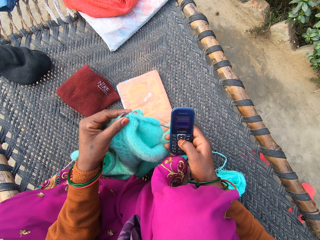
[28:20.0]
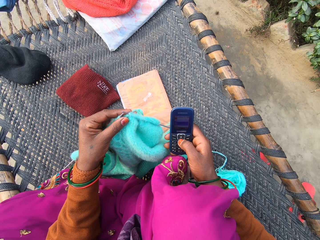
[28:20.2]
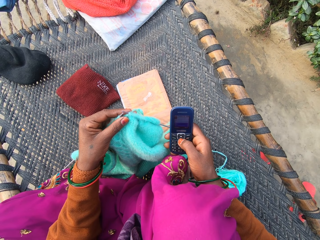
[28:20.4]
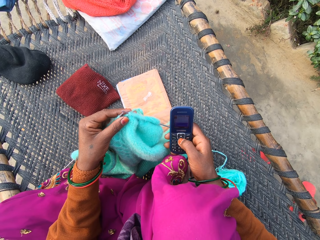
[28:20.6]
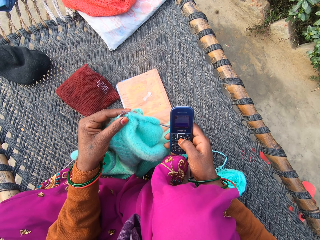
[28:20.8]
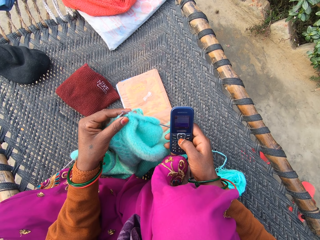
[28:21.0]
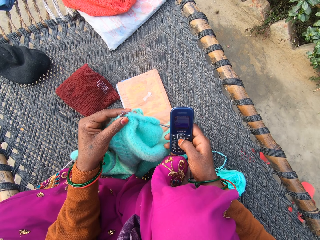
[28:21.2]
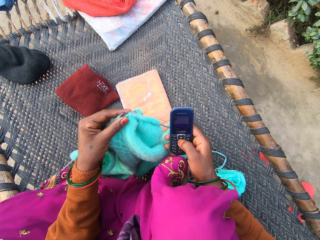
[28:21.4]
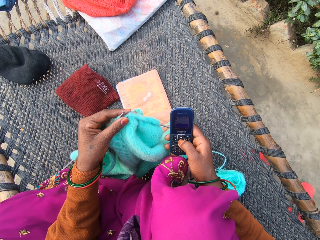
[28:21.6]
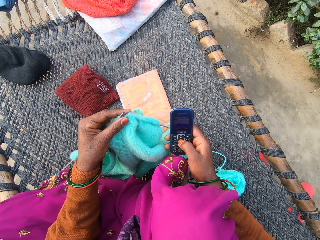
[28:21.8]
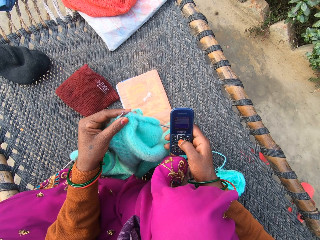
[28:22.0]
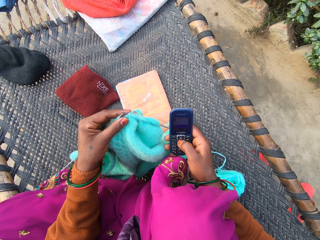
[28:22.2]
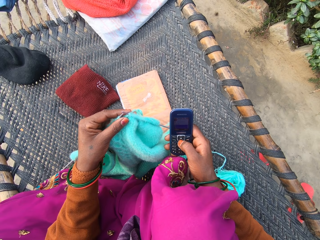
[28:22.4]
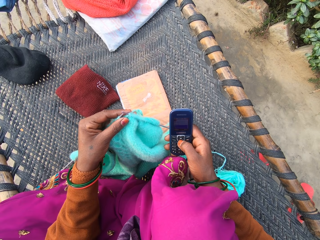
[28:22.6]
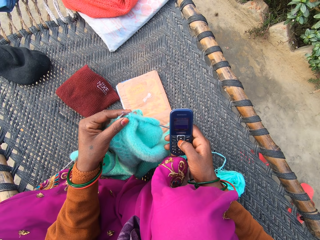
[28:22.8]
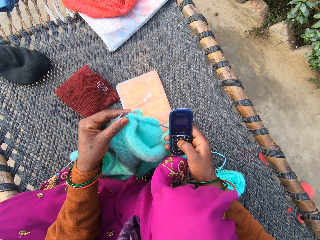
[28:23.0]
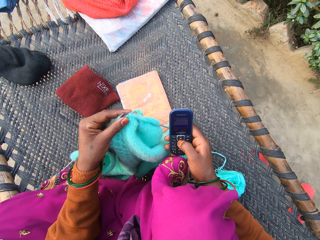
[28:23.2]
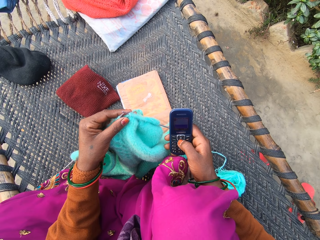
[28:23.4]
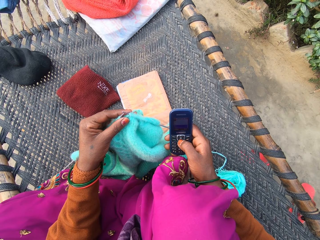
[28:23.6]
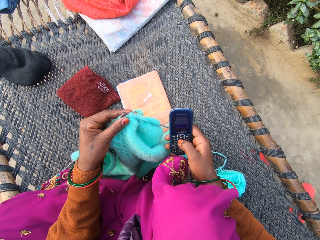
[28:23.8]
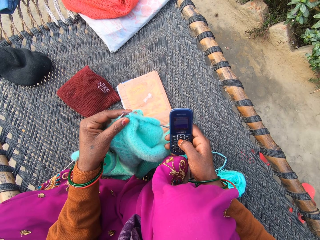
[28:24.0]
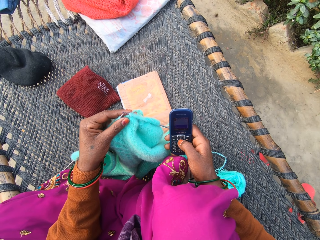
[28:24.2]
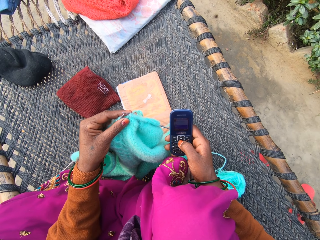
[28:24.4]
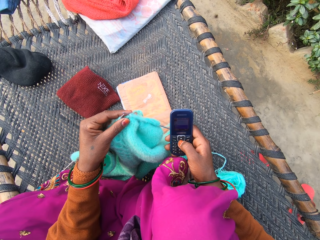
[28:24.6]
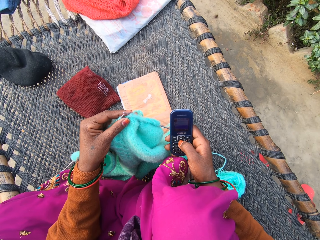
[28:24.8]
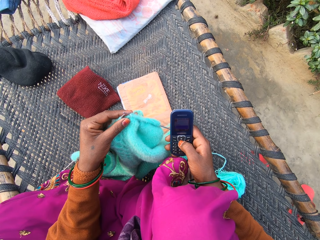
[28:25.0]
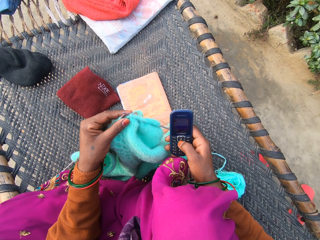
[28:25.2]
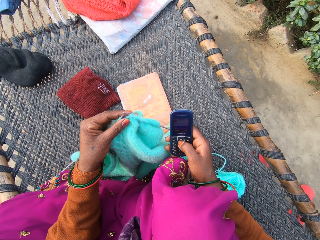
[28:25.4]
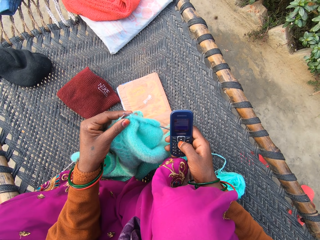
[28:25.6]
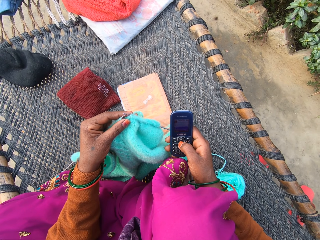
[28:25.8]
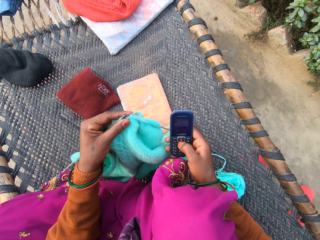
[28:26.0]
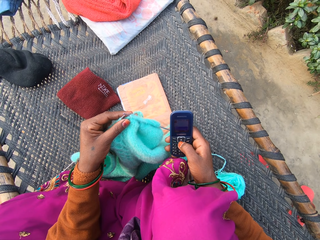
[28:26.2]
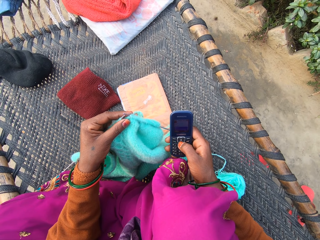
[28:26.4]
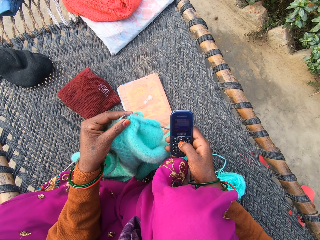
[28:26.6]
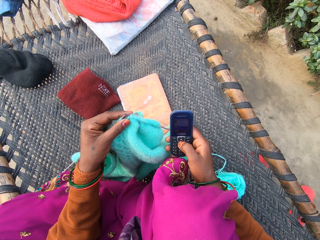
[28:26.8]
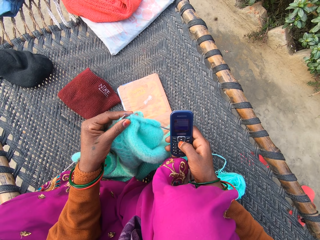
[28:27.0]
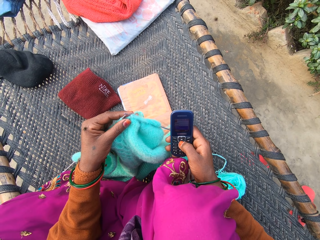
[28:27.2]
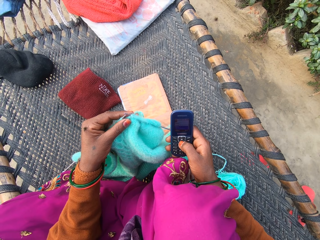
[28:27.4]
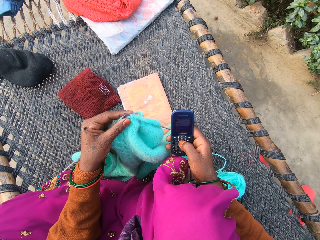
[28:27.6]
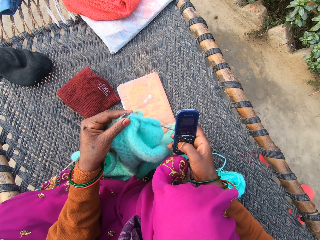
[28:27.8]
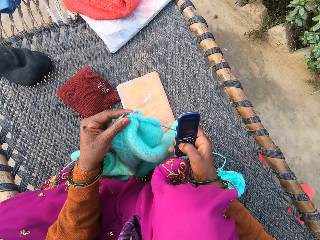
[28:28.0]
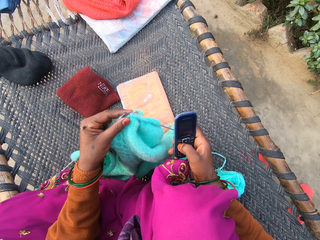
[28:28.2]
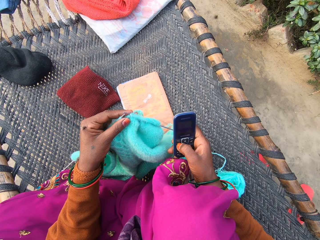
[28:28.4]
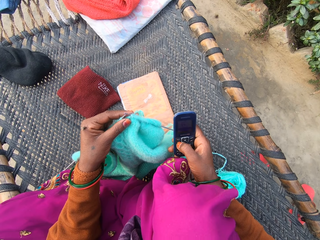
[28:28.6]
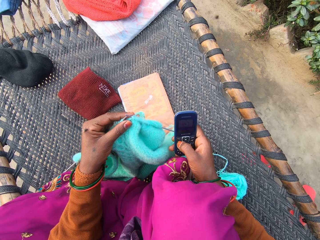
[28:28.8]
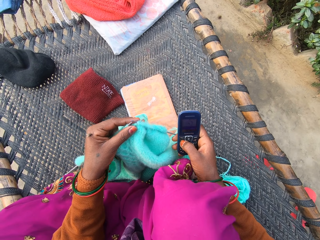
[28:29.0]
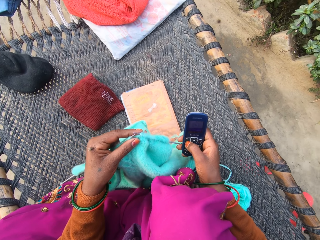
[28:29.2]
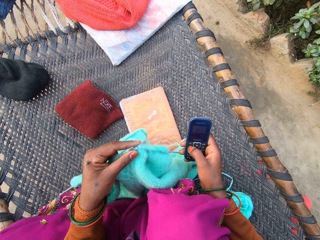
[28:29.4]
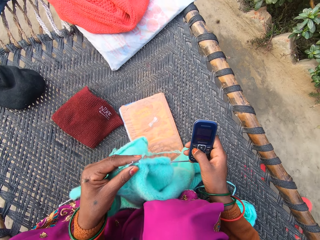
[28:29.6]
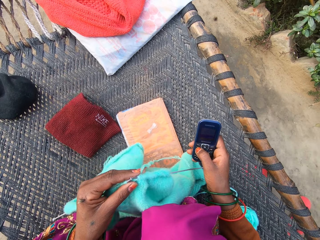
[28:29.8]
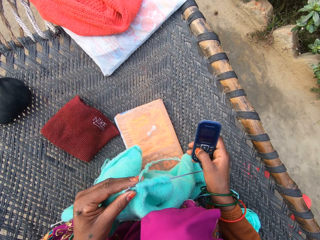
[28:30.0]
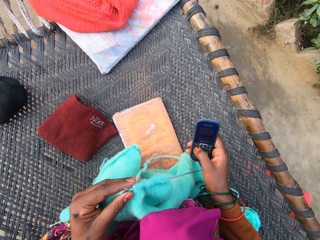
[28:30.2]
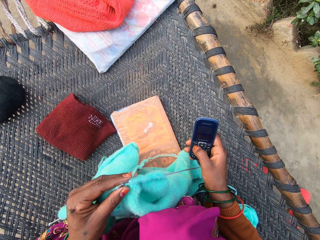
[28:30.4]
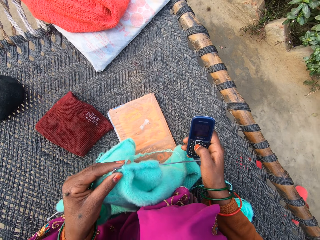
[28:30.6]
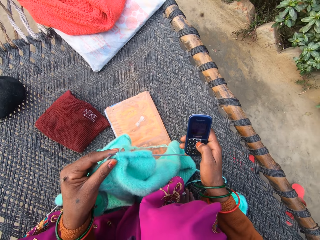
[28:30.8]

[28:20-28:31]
The camera wearer presses a phone. They press the phone repeatedly.

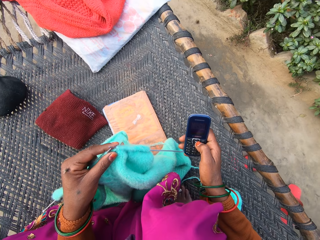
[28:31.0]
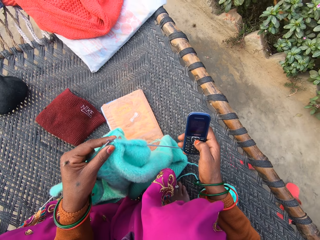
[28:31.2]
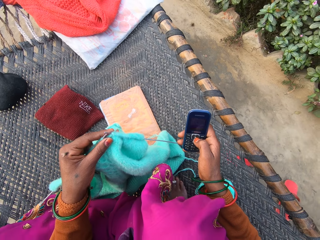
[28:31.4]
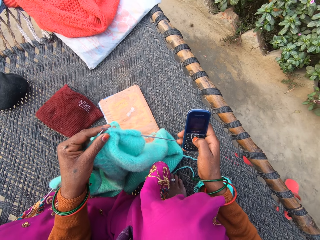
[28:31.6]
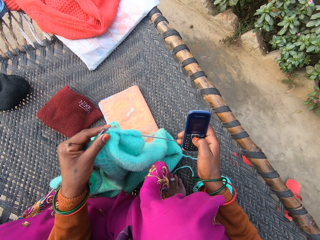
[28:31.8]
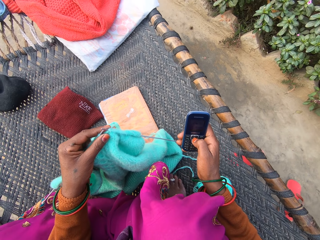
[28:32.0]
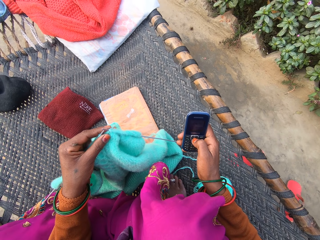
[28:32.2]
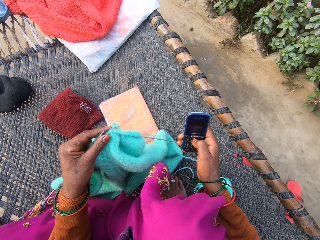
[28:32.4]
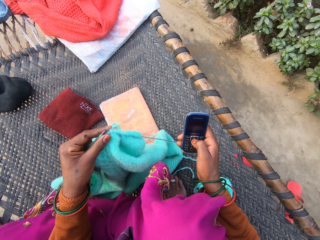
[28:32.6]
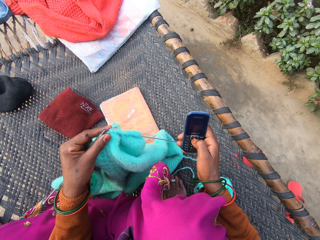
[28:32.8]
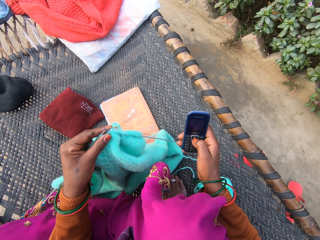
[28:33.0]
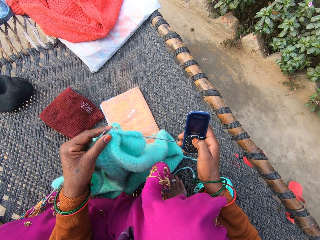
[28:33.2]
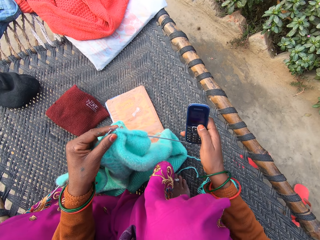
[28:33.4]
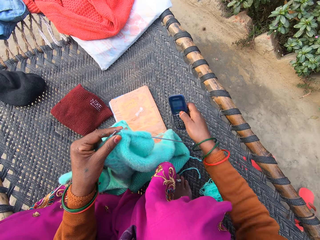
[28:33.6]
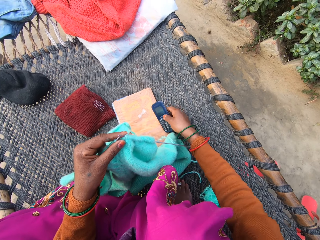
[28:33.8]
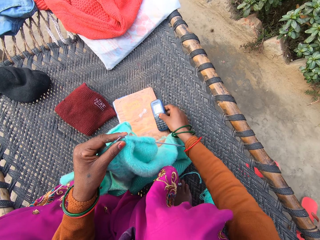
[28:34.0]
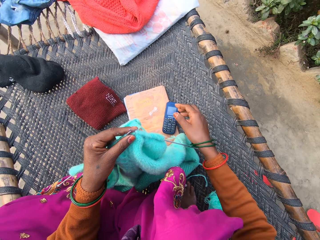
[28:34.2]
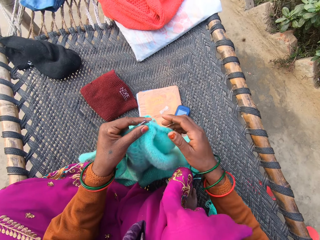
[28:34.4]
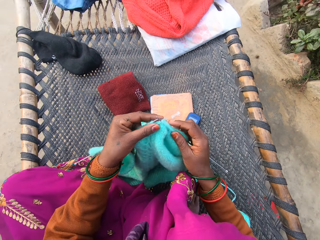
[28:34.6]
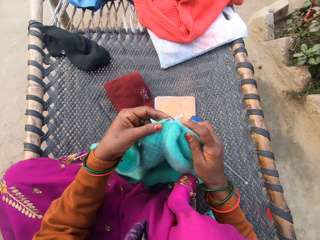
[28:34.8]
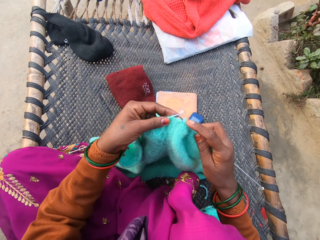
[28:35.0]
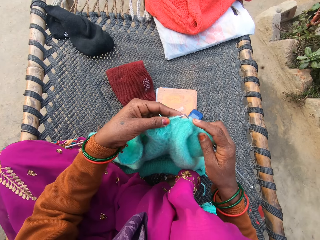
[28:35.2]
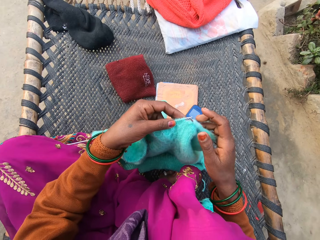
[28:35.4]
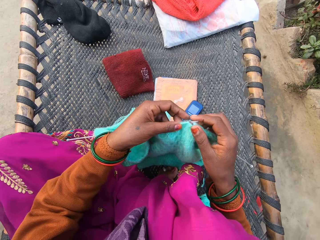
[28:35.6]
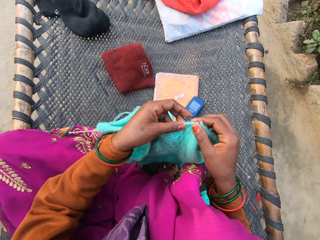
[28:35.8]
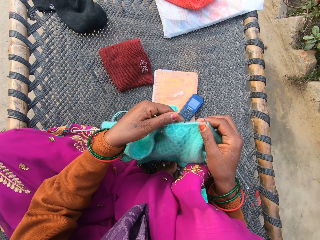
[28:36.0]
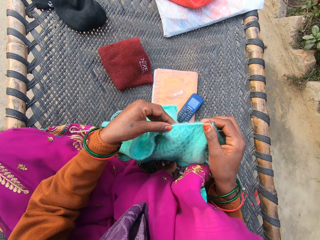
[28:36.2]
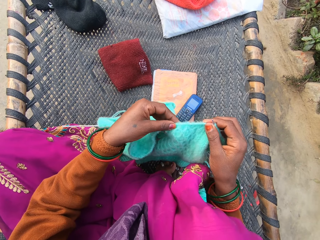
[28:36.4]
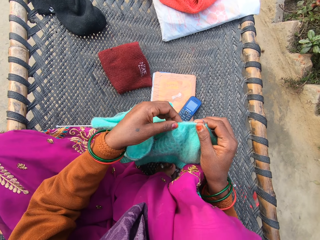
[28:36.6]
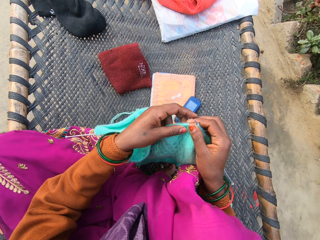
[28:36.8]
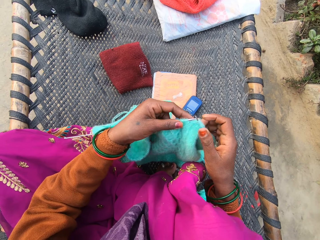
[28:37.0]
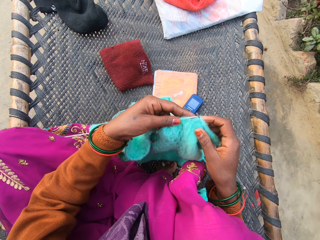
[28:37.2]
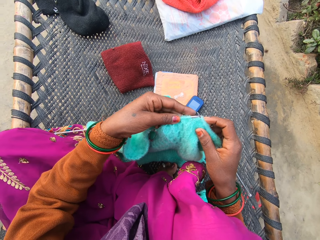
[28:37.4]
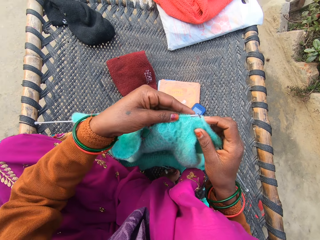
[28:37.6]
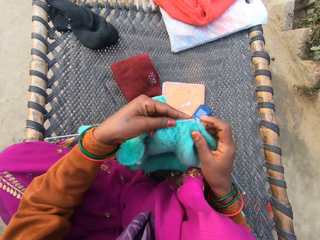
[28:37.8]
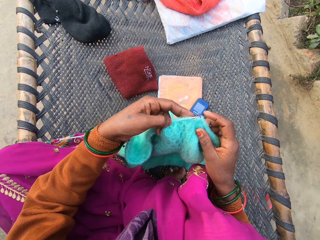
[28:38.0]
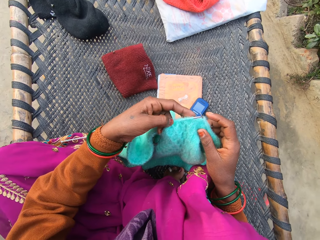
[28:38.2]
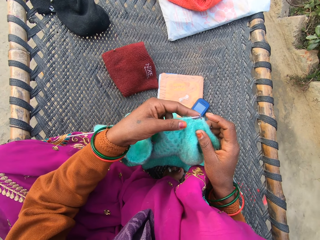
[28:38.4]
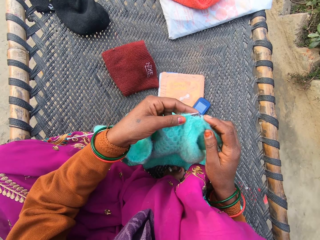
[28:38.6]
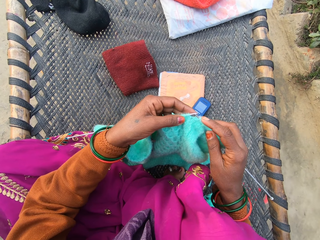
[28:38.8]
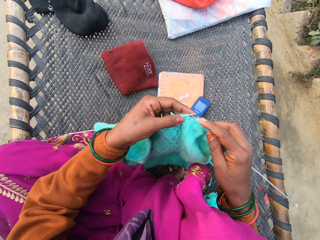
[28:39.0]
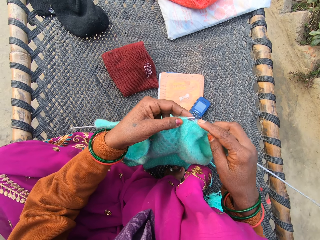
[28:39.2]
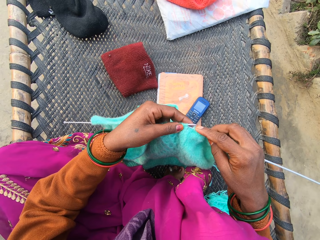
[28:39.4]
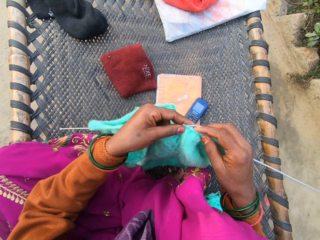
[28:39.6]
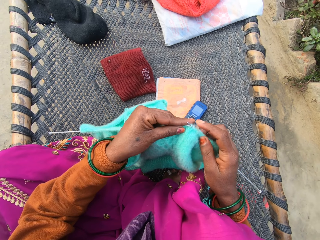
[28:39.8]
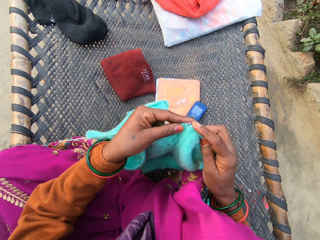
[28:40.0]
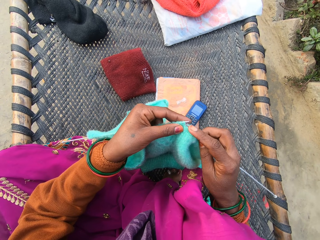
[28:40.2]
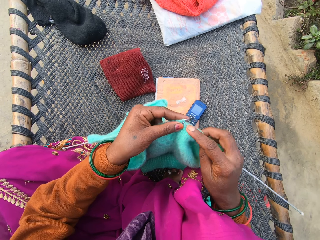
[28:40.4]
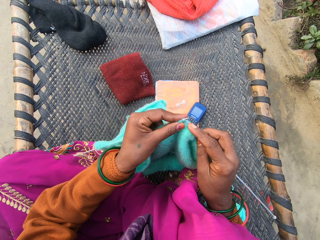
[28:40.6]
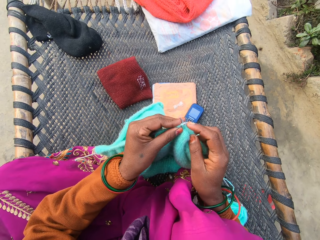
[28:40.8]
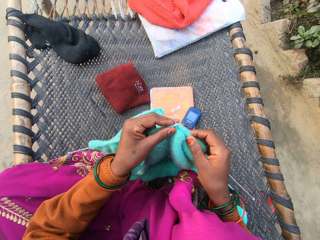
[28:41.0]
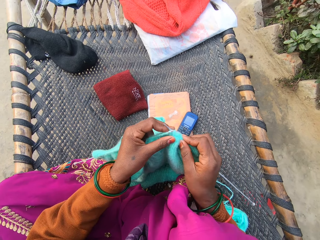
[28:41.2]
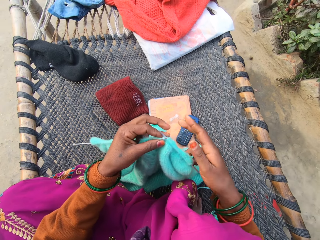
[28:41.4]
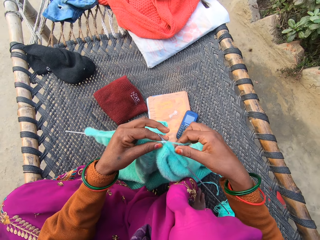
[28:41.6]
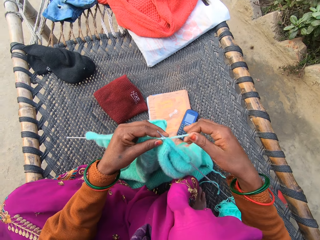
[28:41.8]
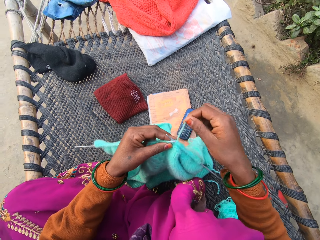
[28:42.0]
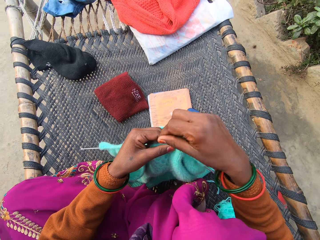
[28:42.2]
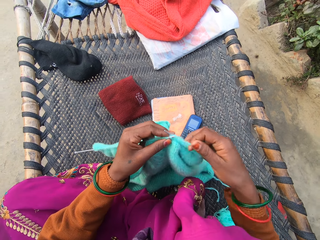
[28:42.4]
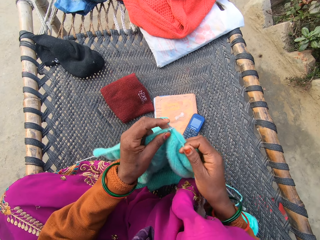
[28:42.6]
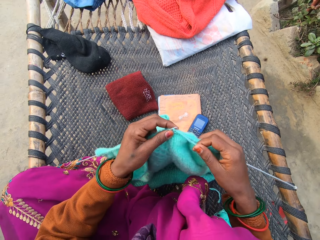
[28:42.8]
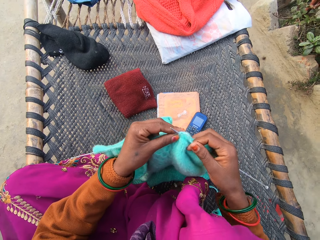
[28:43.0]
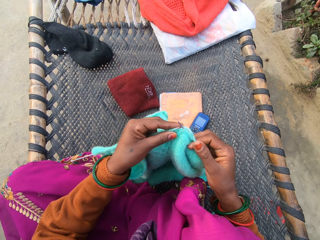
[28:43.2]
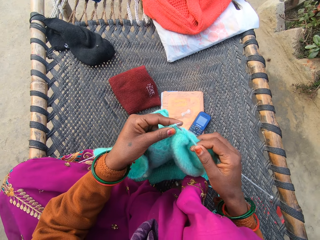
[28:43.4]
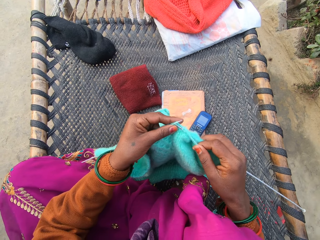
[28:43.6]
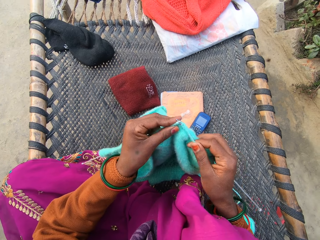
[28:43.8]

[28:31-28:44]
The camera wearer presses a phone. She drops the phone on the rattan mat with her right hand. She knits the yarn with the knitting needles in both of her hands on the rattan mat. She pushes a thread. She knits using a needle. She folds the thread around the needle.
